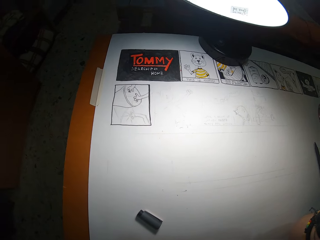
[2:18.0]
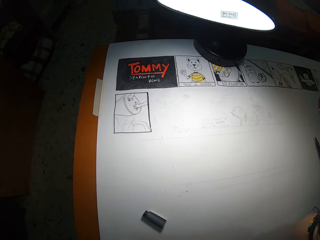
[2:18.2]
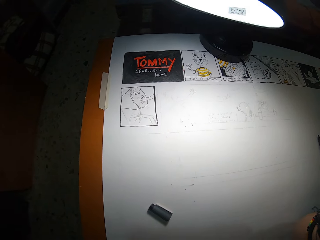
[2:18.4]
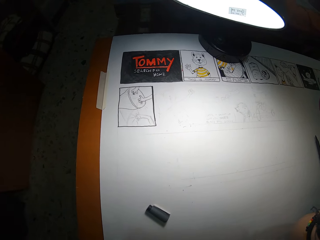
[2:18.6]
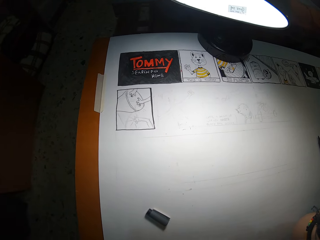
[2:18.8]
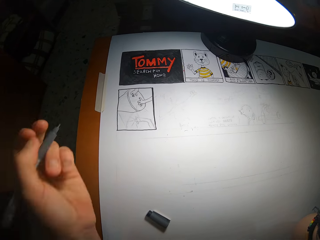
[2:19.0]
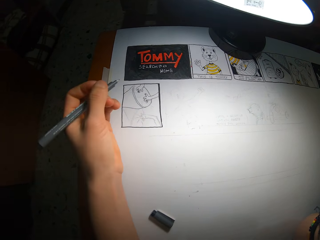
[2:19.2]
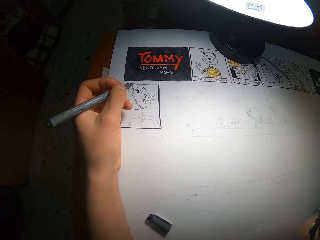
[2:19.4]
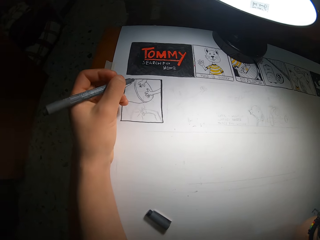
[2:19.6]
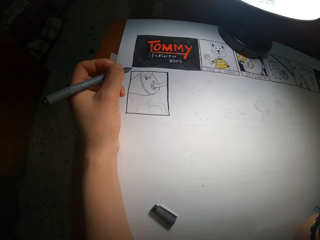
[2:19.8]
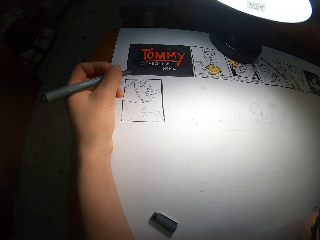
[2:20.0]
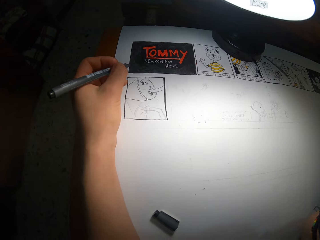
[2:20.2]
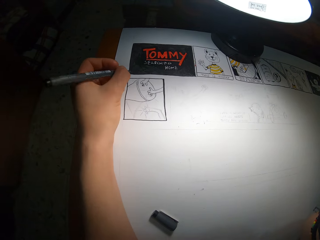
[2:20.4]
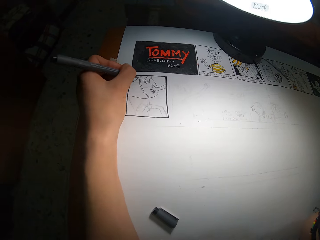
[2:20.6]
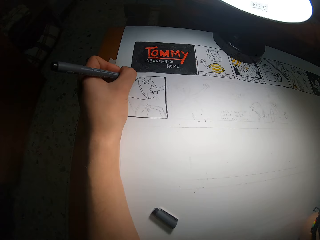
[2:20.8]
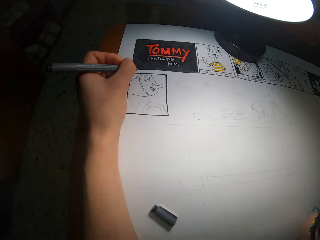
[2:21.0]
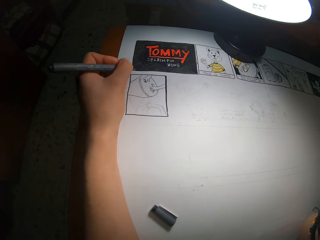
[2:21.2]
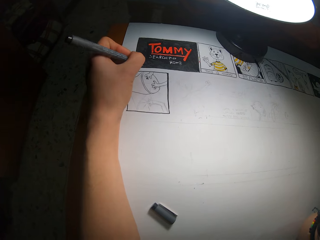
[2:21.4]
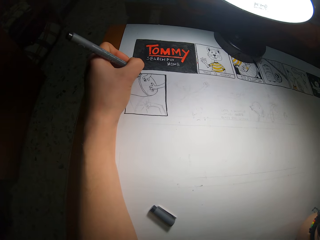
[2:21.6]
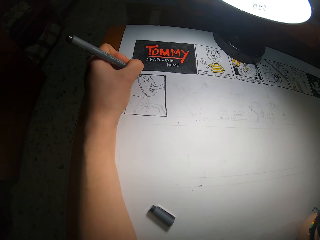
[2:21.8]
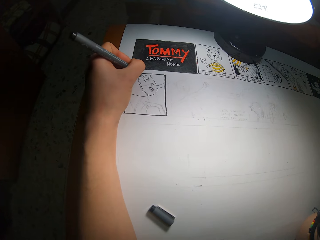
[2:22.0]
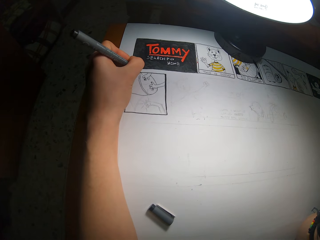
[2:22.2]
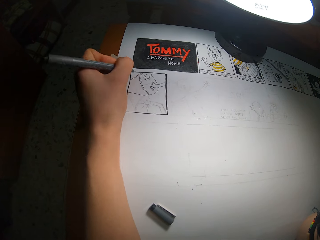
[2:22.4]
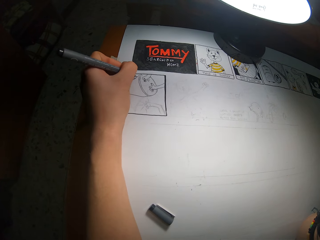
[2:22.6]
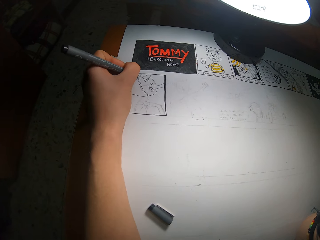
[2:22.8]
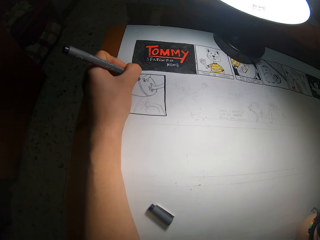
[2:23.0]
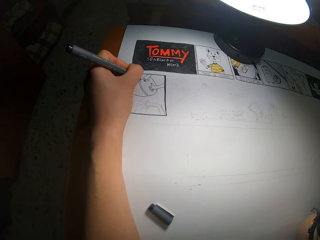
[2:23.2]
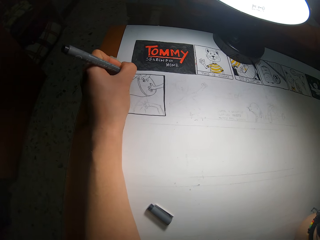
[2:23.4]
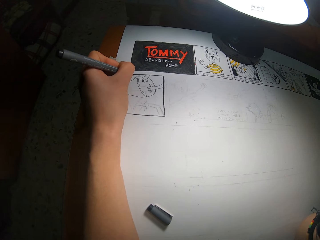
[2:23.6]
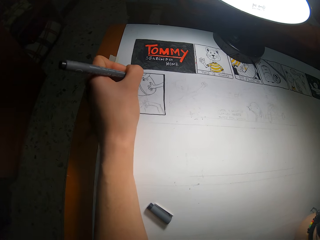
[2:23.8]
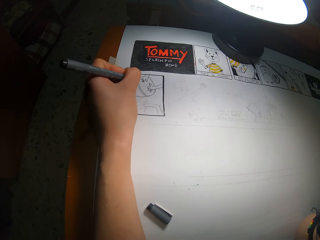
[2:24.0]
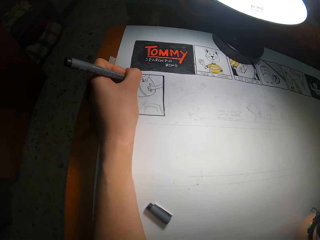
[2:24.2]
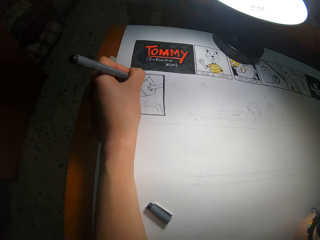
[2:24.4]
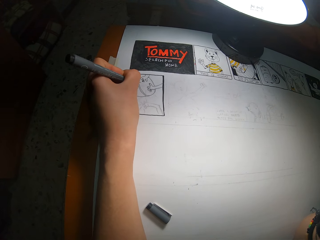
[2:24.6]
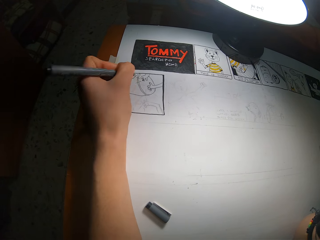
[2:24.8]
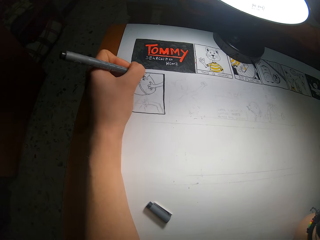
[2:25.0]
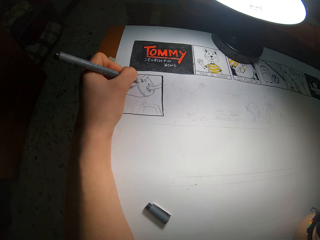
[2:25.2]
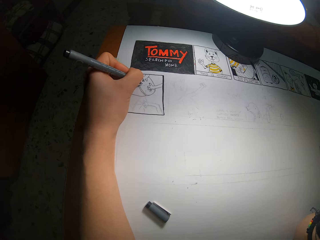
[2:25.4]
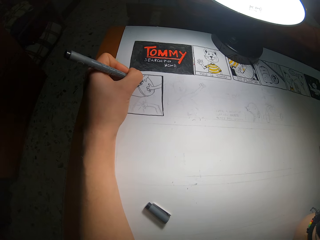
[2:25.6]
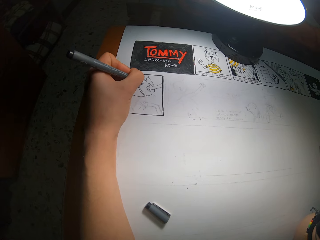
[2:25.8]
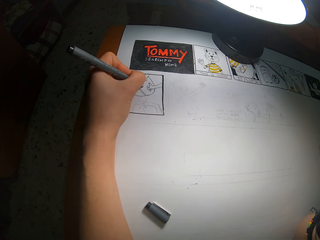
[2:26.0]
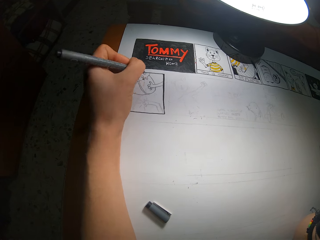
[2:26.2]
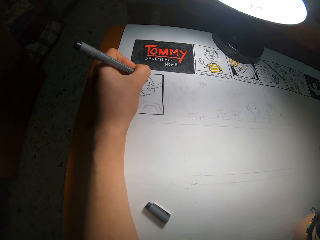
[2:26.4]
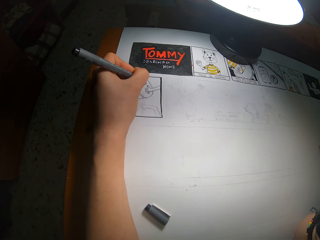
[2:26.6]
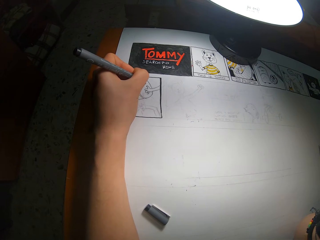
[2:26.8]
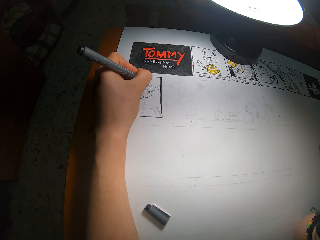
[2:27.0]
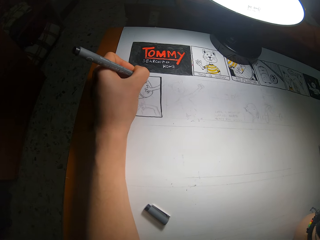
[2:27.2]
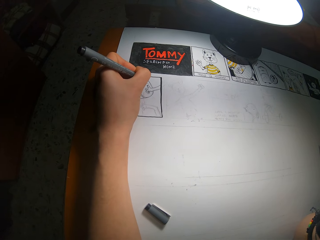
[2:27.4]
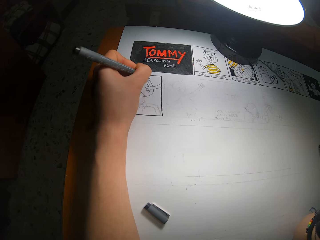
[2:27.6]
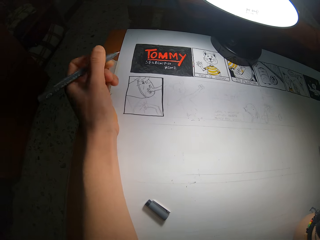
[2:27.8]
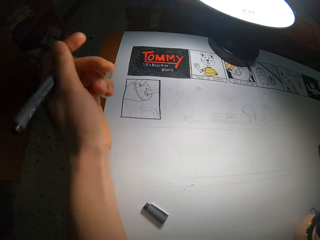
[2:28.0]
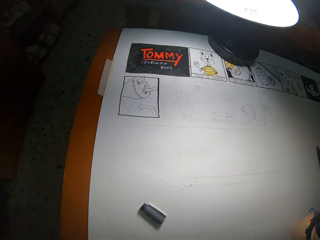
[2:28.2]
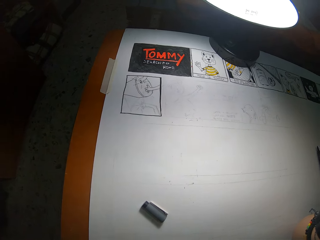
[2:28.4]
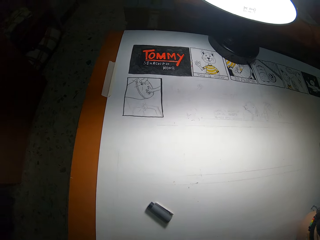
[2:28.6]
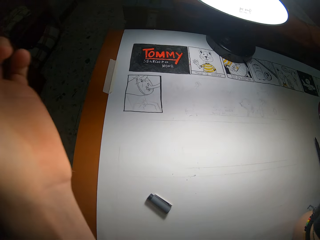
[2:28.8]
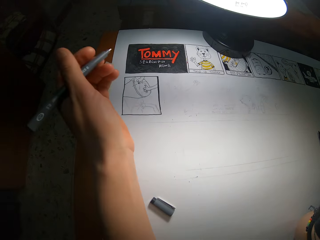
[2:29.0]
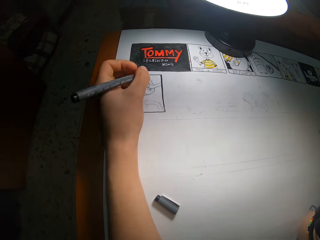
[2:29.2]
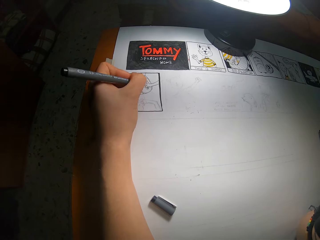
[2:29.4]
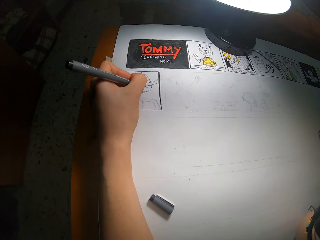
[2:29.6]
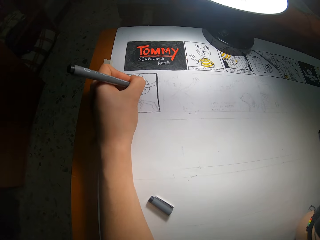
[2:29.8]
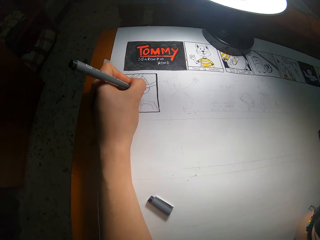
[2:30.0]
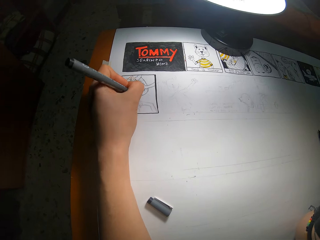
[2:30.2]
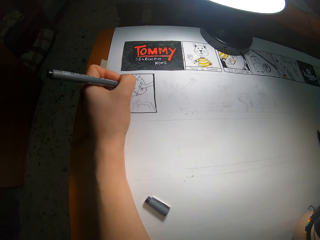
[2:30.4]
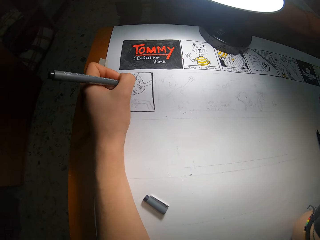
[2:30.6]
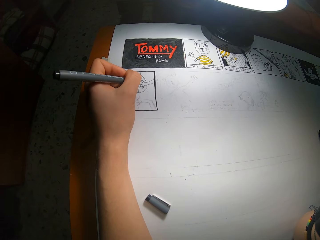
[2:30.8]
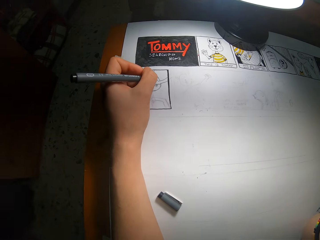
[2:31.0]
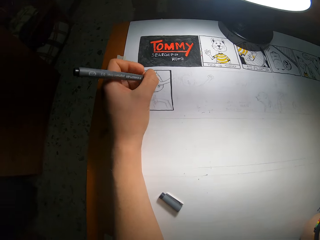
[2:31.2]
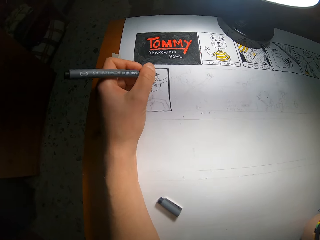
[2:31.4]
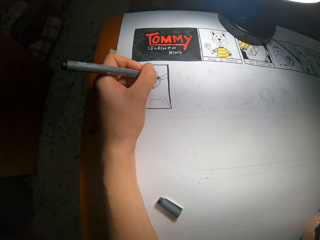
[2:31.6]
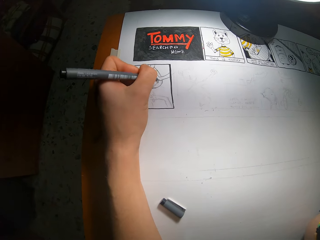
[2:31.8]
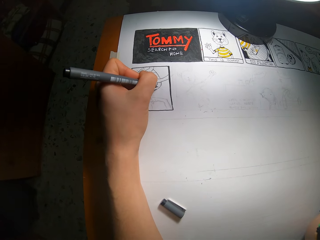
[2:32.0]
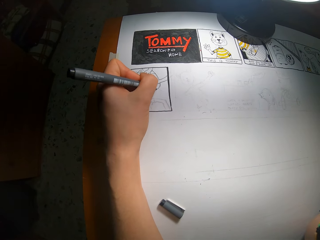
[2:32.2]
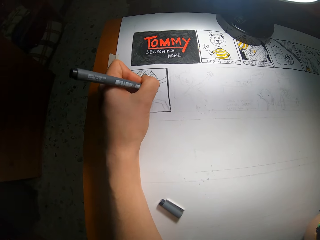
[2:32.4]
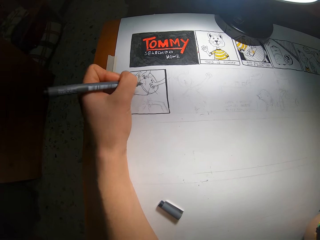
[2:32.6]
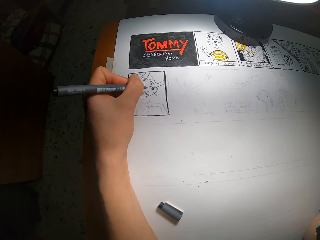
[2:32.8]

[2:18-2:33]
The camera wearer draws on the drawing book with the coloring pencil in his left hand. He adjusts a camera on his head with his left hand. He draws on the drawing book with the coloring pencil in his left hand.

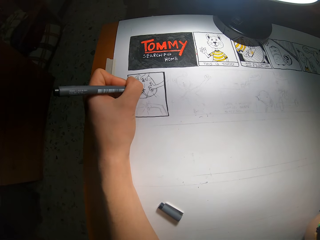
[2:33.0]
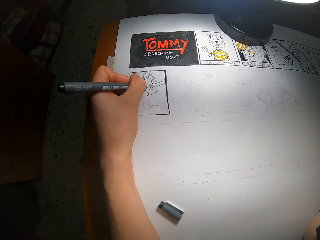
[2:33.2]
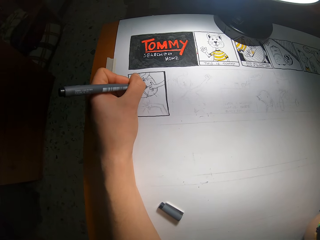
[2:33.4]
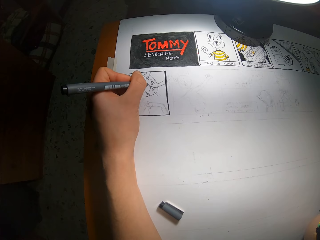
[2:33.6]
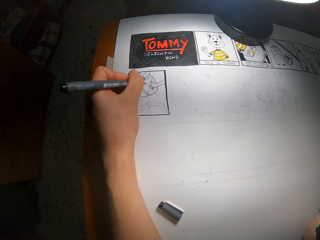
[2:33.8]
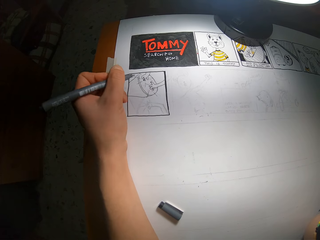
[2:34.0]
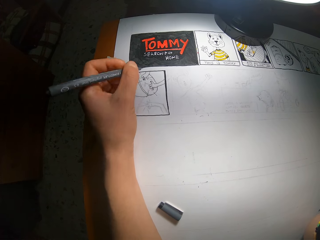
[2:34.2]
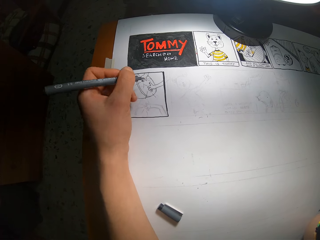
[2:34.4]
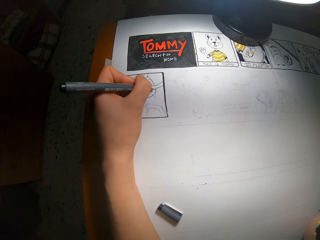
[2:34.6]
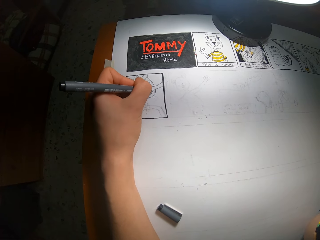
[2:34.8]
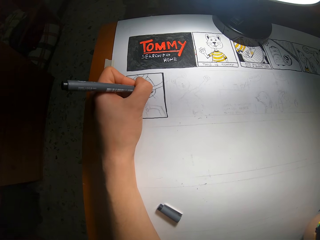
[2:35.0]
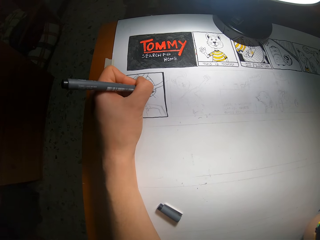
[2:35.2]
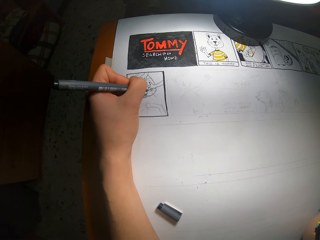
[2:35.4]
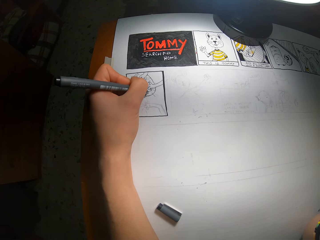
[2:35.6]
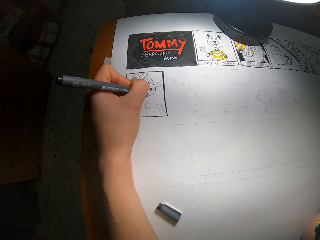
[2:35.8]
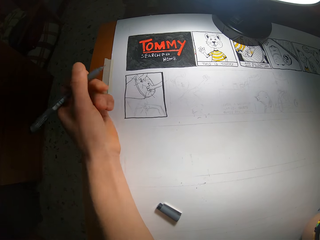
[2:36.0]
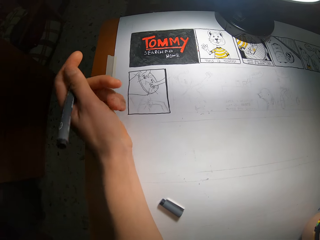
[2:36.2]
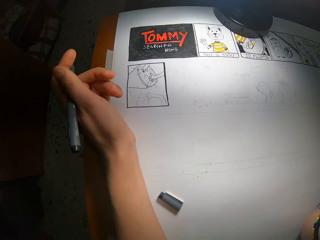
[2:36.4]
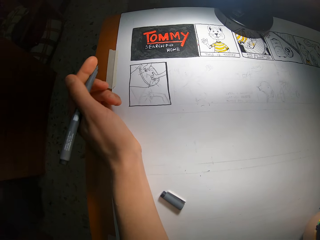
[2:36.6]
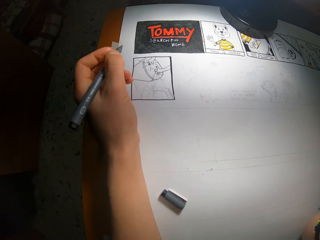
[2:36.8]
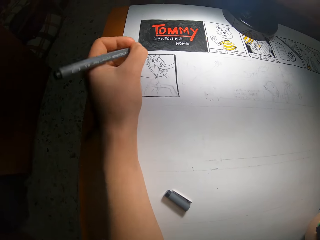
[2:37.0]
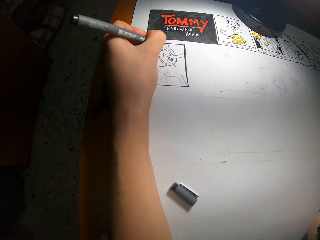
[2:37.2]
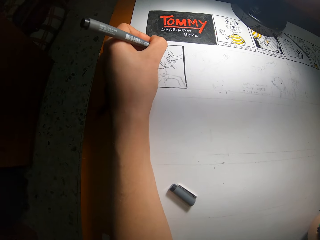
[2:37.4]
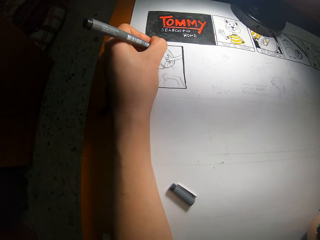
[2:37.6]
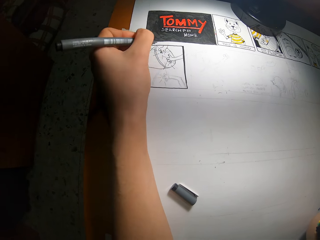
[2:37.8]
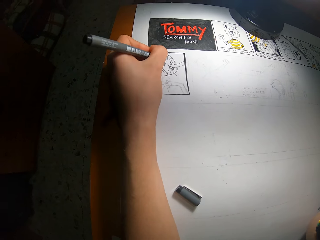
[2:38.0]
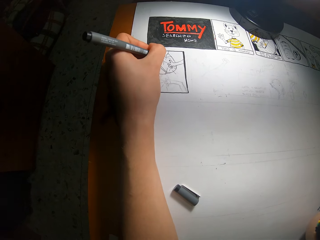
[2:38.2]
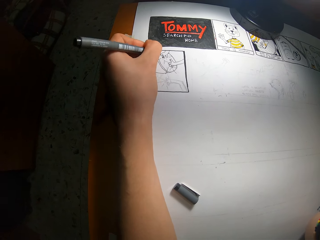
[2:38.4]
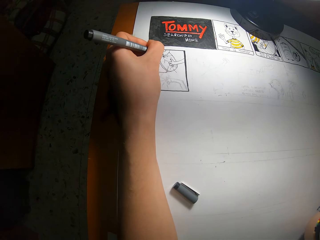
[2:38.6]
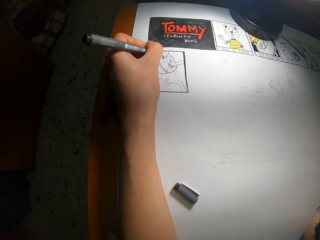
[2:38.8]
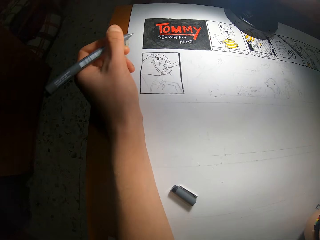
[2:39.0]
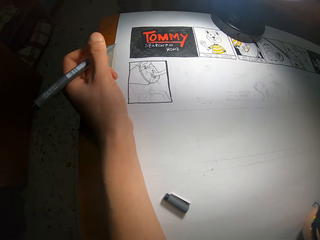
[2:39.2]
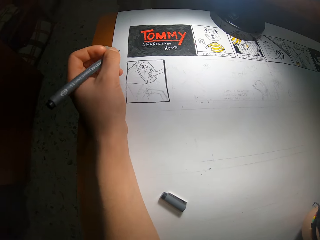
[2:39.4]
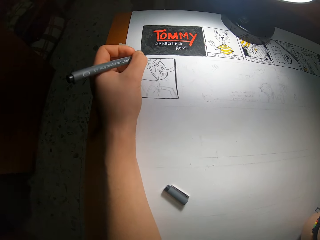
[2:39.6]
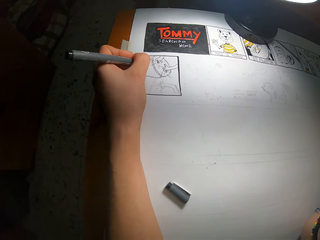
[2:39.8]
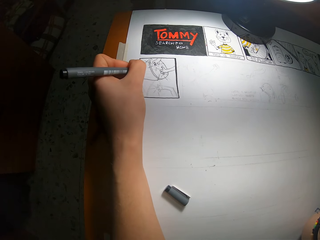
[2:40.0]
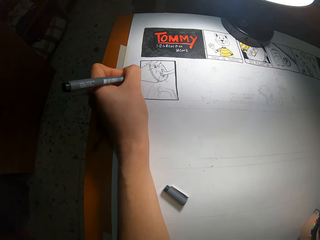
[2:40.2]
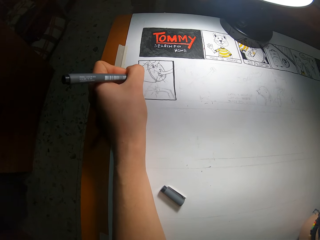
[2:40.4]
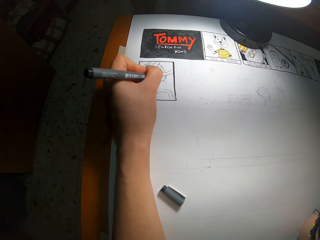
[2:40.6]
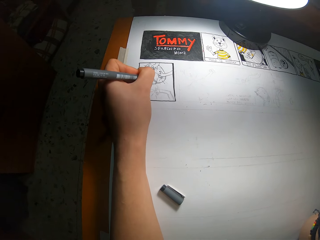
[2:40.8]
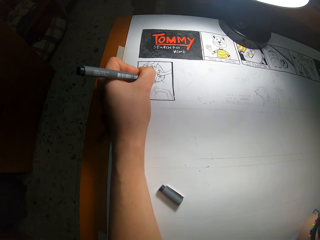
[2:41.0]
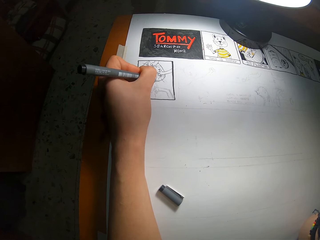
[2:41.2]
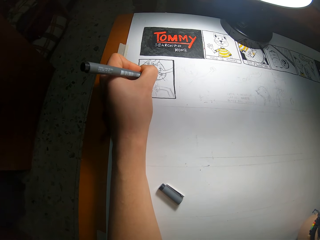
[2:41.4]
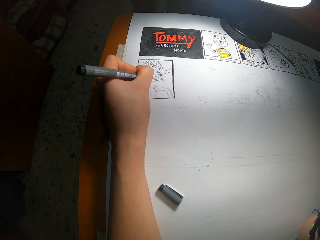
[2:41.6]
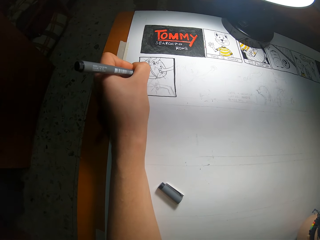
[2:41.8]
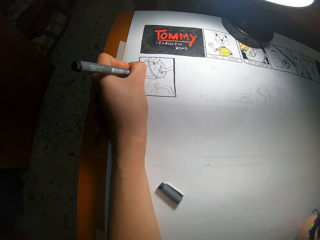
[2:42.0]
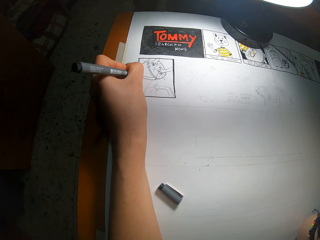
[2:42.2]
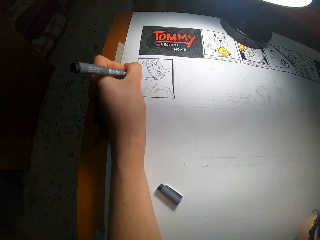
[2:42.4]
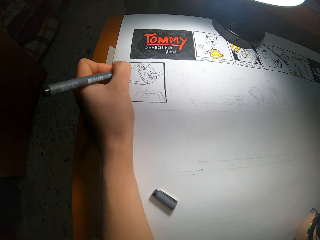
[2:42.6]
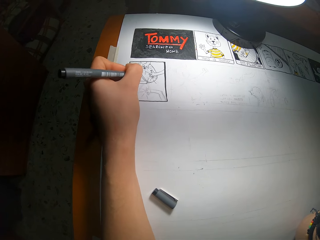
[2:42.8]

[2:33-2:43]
The camera wearer draws on the drawing book with the coloring pencil in his left hand.
